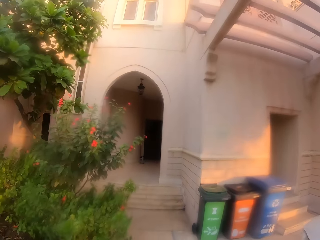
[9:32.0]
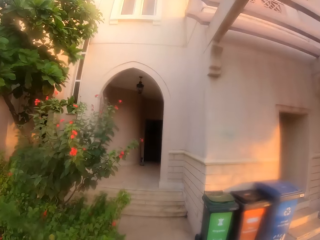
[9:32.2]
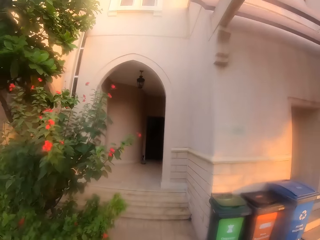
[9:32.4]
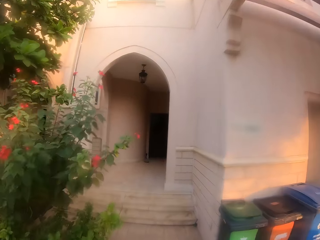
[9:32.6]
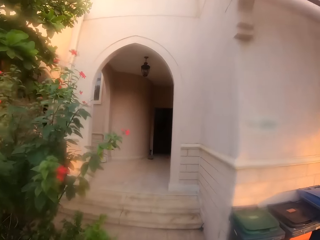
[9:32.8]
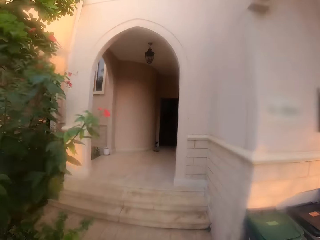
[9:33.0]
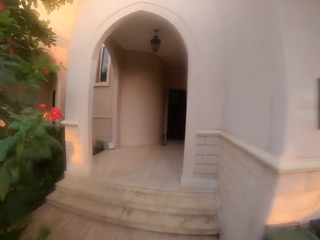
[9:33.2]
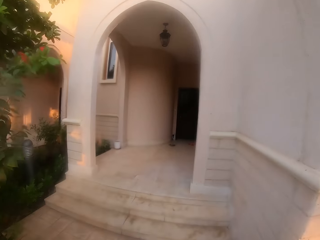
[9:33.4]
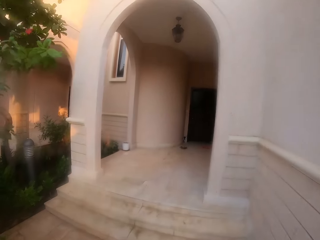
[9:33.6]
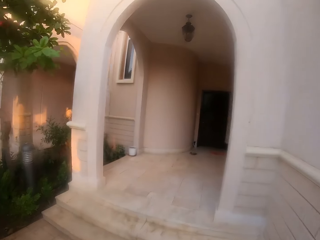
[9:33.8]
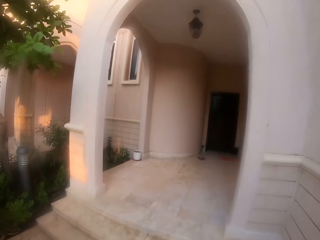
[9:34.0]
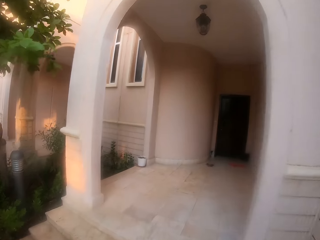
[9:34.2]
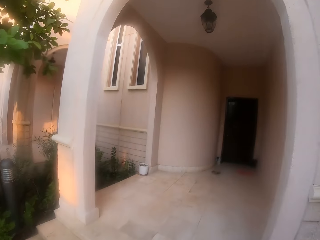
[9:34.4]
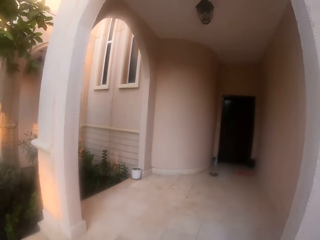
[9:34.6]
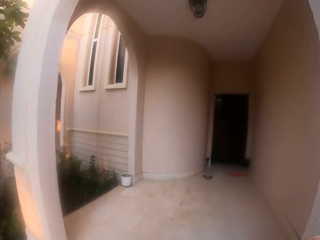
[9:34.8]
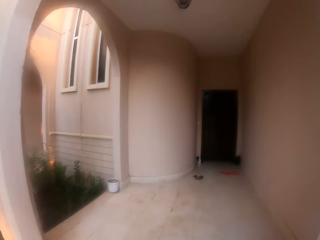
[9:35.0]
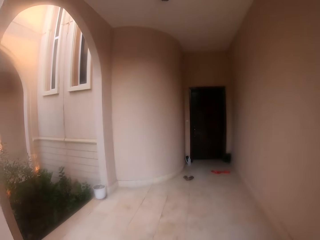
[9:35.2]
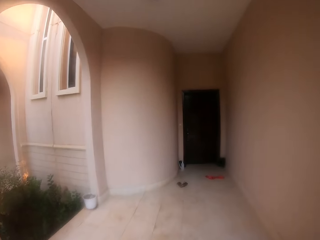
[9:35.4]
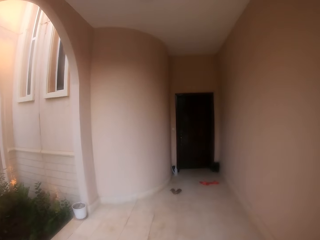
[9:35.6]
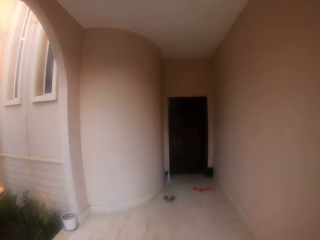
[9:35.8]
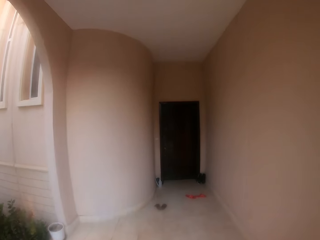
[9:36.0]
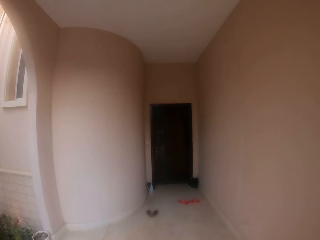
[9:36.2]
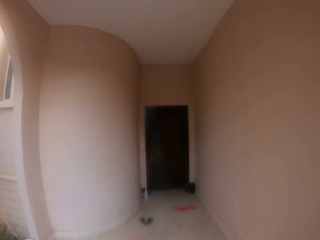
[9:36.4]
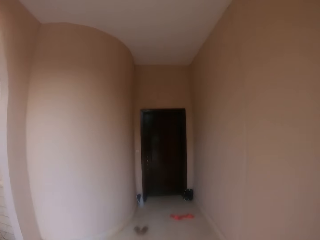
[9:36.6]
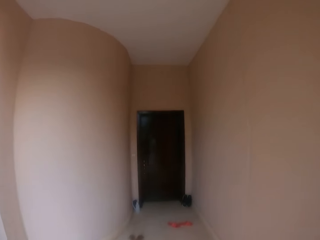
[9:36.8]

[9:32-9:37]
The camera wearer walks on the floor.
